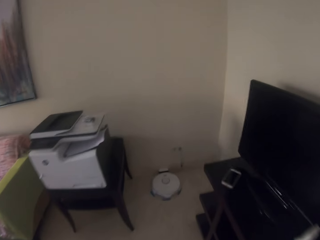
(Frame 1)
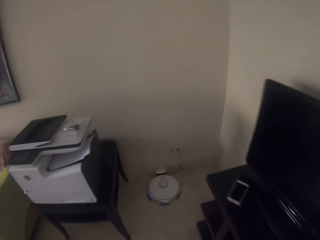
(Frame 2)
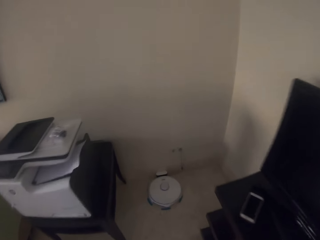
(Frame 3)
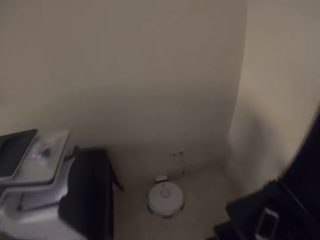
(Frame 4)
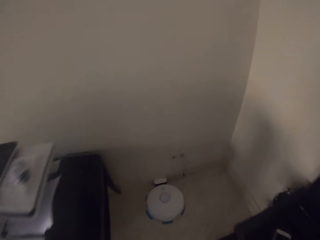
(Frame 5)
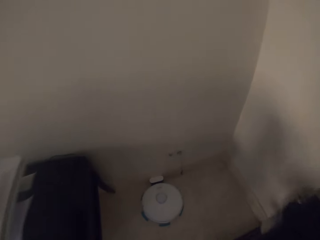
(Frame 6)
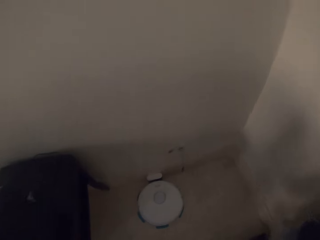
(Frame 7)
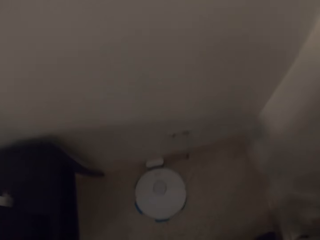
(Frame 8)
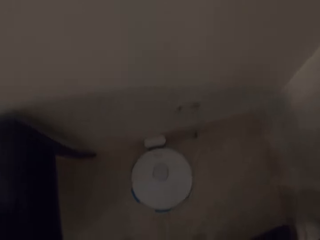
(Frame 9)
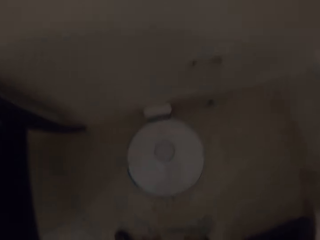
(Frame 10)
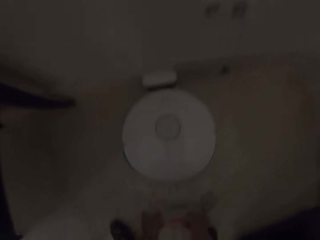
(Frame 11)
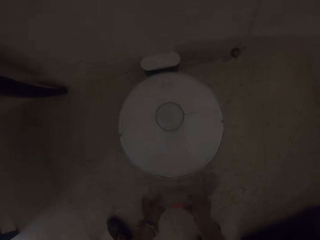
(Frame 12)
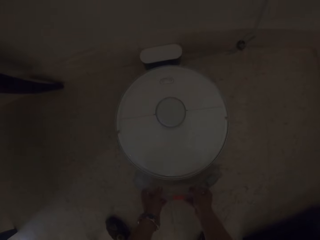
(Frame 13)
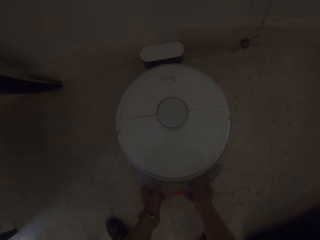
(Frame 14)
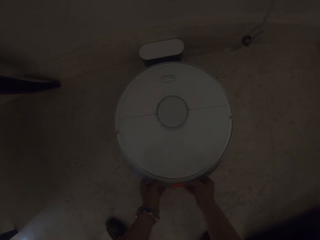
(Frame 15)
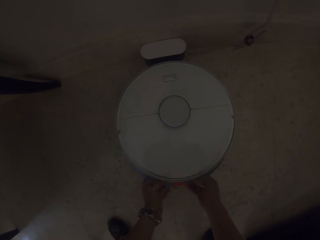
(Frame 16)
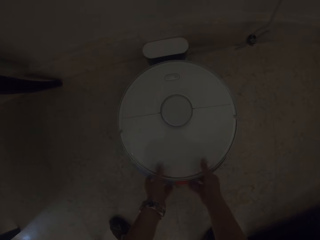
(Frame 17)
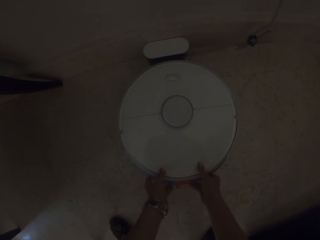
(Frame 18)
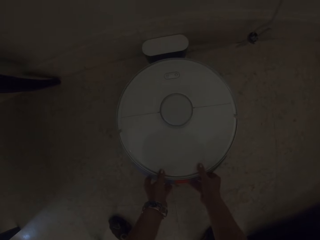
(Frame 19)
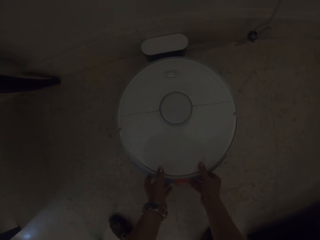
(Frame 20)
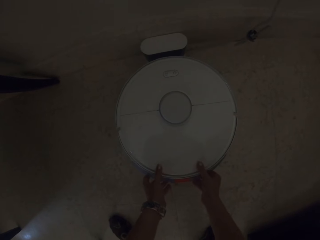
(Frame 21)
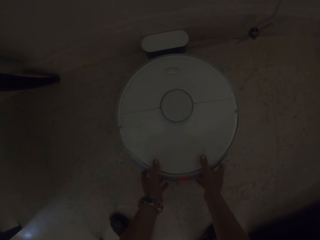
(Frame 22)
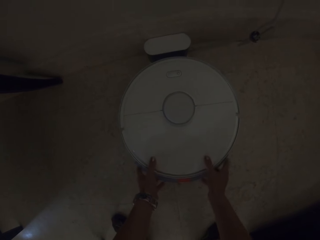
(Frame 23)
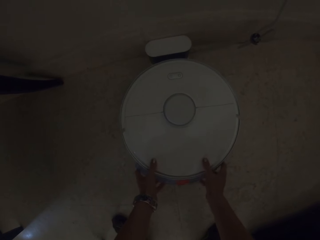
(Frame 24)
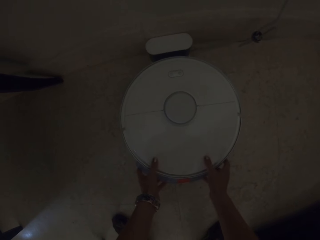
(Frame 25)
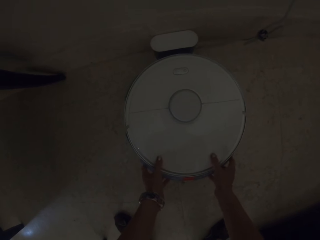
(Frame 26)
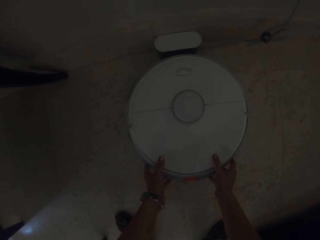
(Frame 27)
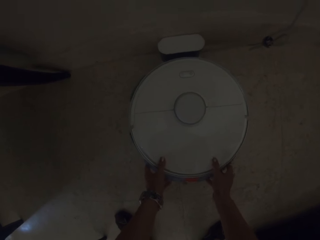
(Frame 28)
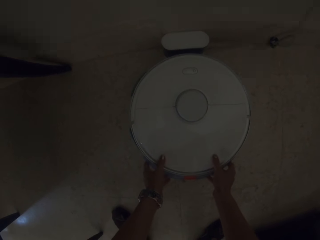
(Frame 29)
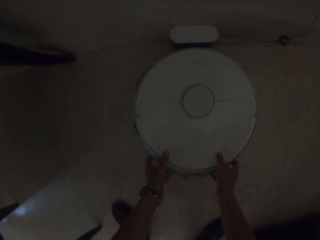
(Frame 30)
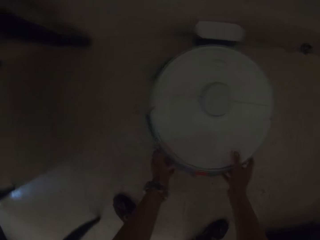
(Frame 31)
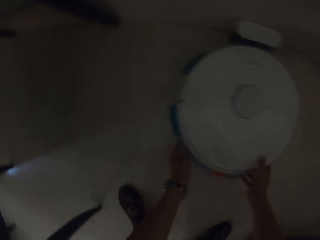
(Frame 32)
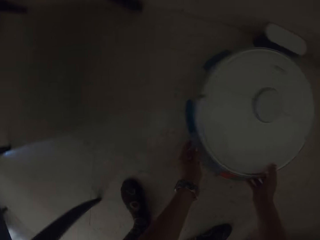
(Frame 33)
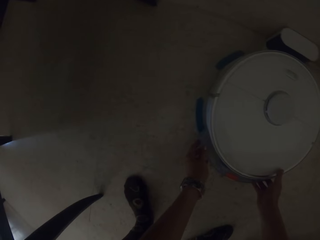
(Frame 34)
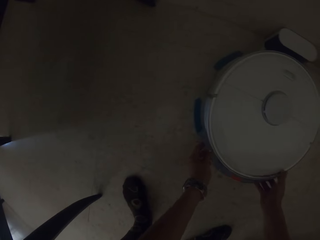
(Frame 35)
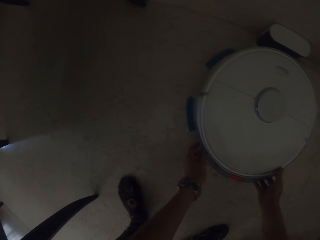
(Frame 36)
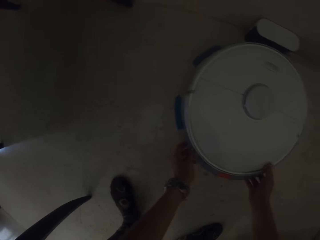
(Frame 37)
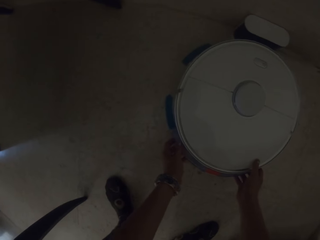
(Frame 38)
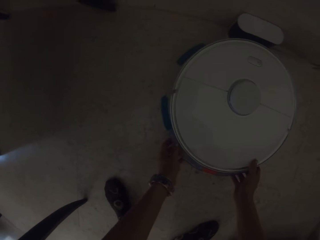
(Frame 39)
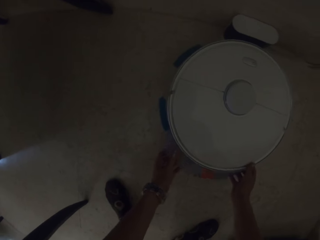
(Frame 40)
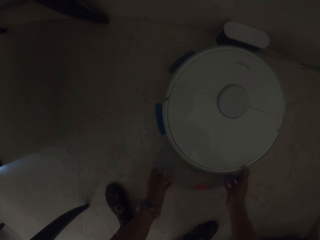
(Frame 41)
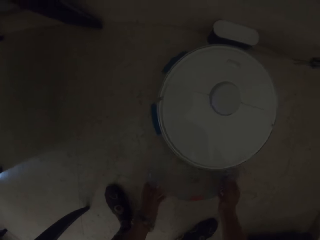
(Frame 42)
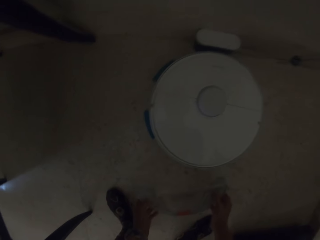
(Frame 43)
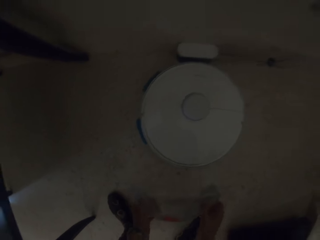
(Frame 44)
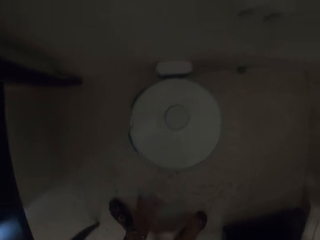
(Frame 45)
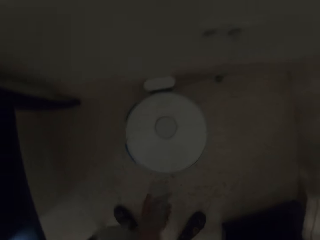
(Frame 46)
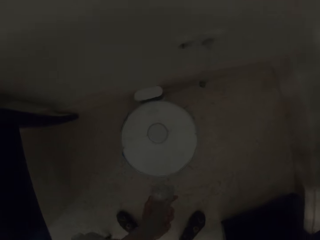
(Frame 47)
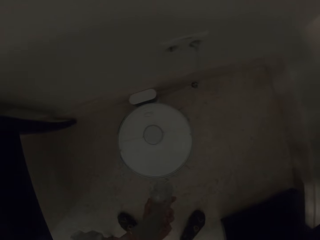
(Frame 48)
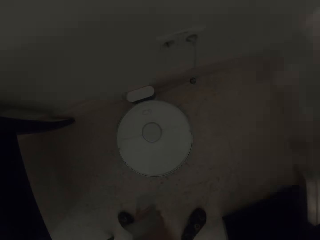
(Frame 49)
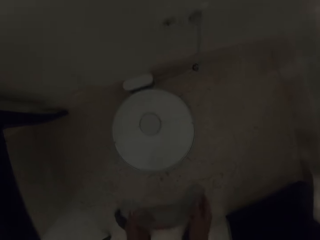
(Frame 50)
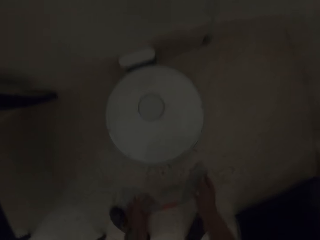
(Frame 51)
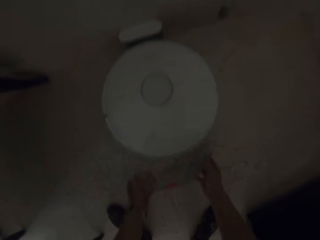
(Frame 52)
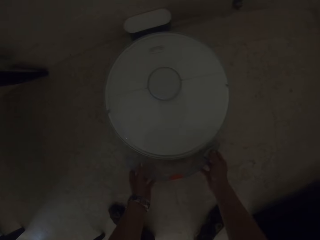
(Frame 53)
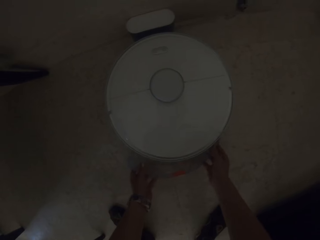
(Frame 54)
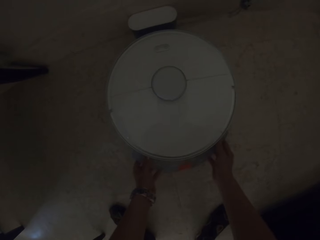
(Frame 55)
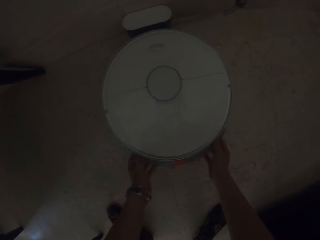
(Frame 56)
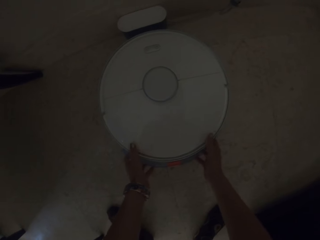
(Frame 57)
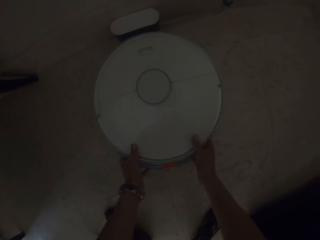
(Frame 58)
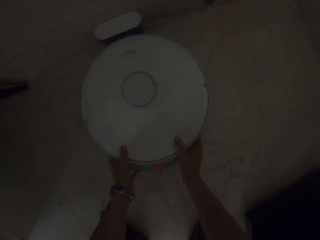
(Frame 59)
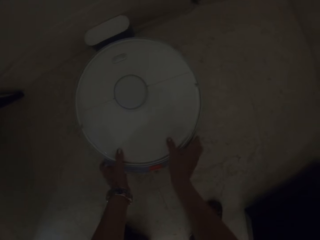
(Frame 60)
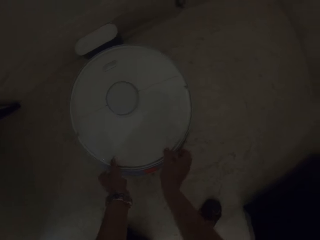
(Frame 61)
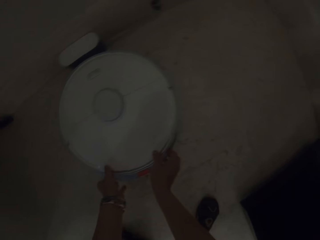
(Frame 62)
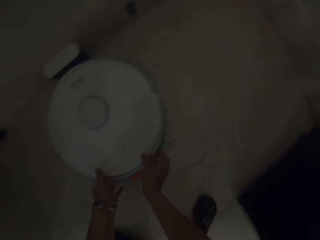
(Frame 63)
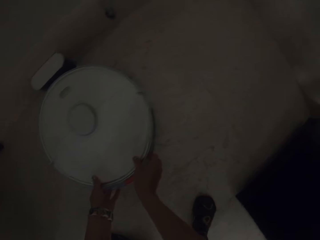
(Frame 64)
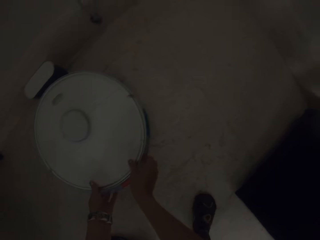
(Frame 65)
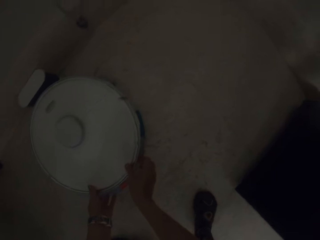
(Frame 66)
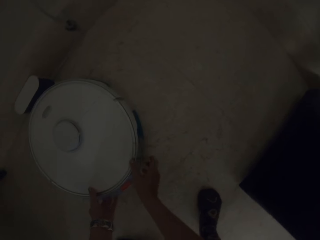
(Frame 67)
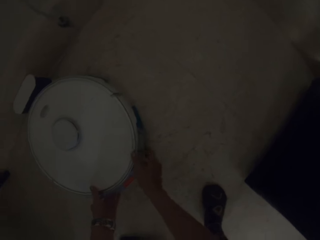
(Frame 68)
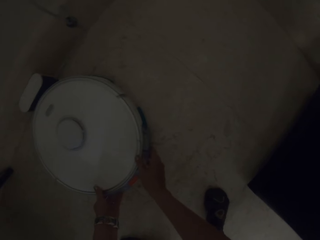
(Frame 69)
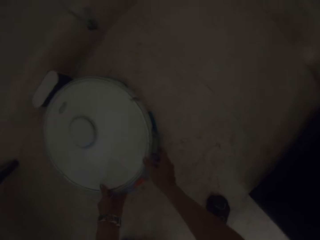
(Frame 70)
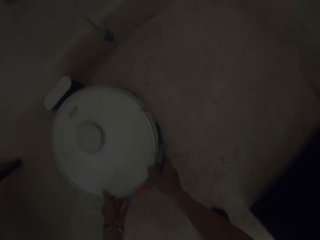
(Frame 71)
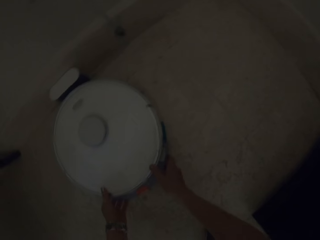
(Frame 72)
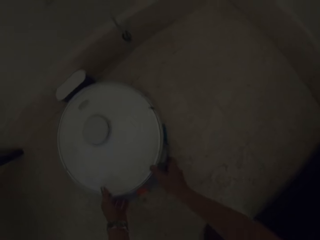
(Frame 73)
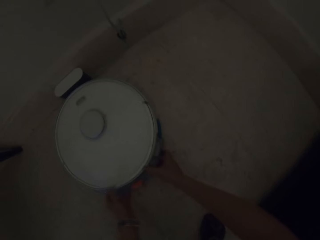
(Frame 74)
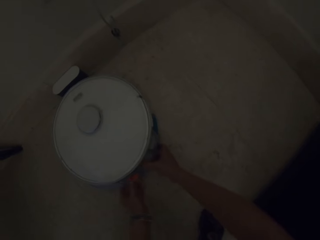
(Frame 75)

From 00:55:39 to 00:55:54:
The camera wearer bends down. They put something to the ac. They hold the ac. They remove something from the ac. They hold the object. They put the object to the ac. They hold the ac.

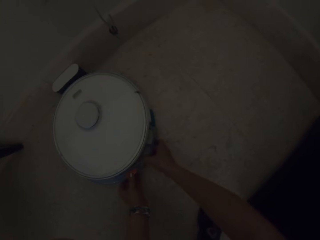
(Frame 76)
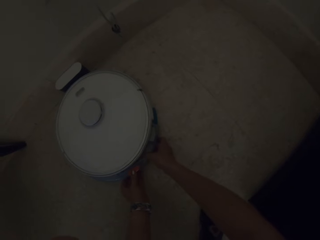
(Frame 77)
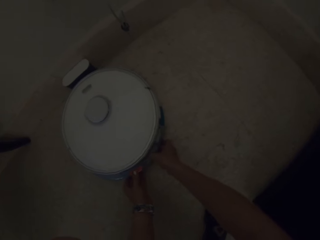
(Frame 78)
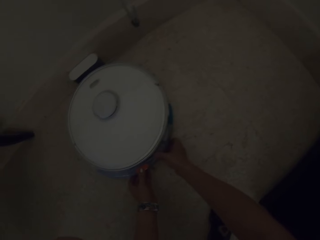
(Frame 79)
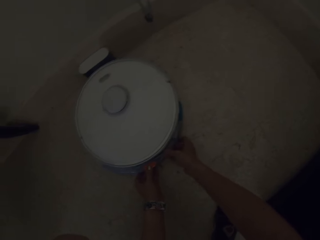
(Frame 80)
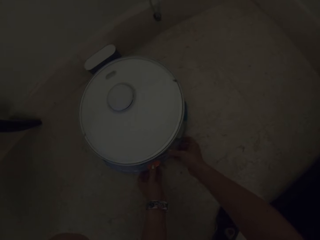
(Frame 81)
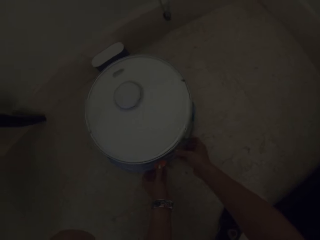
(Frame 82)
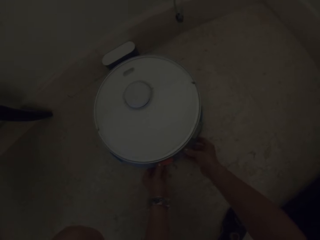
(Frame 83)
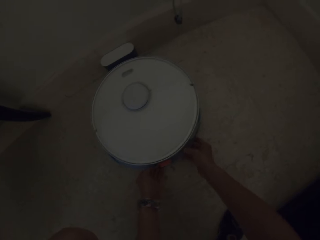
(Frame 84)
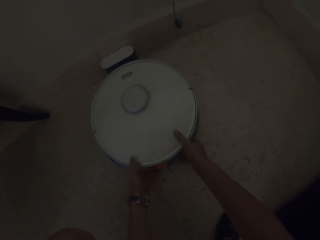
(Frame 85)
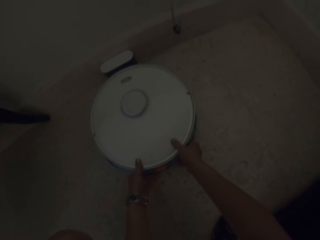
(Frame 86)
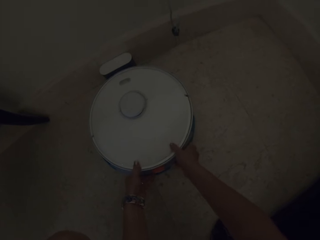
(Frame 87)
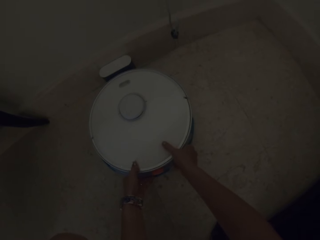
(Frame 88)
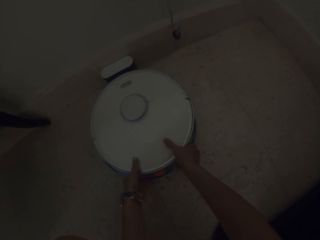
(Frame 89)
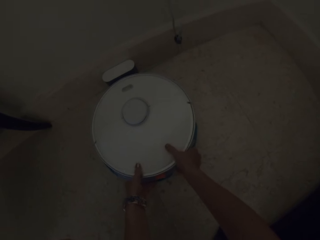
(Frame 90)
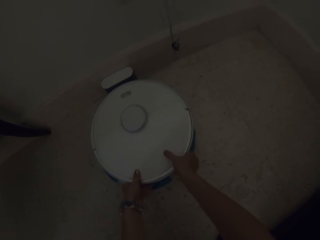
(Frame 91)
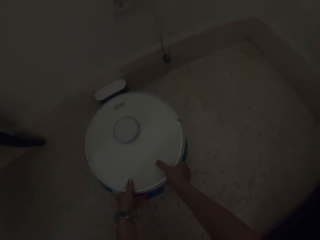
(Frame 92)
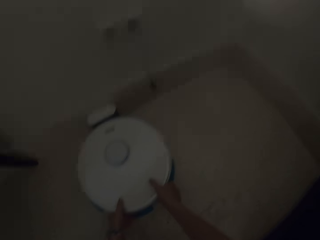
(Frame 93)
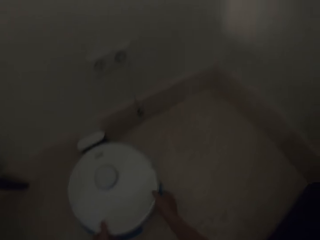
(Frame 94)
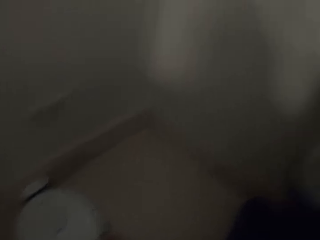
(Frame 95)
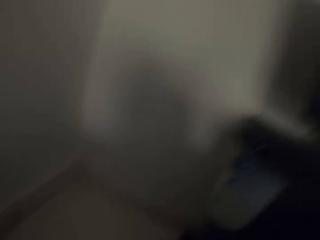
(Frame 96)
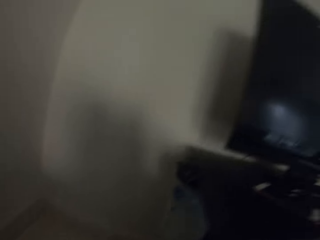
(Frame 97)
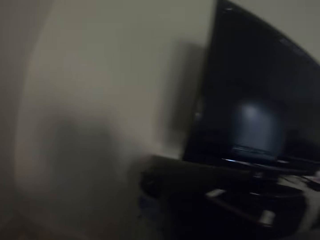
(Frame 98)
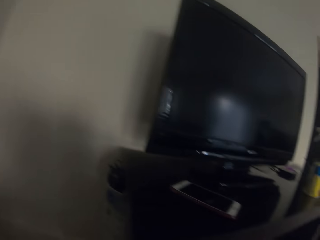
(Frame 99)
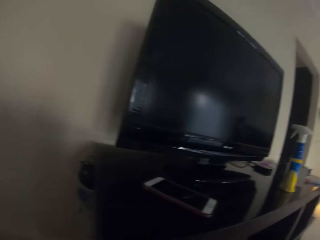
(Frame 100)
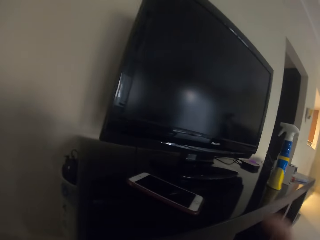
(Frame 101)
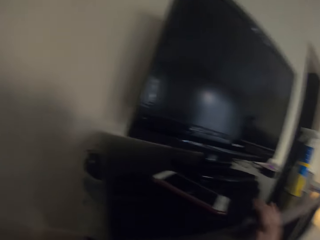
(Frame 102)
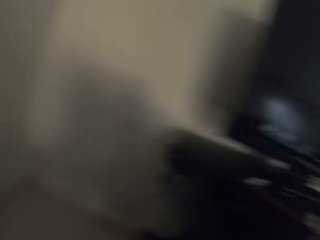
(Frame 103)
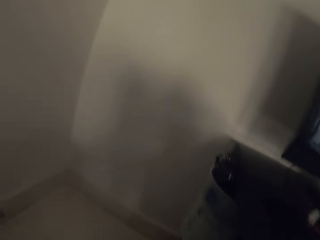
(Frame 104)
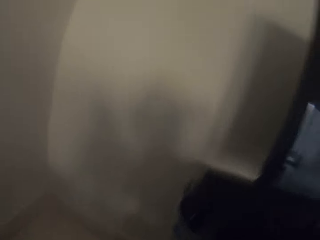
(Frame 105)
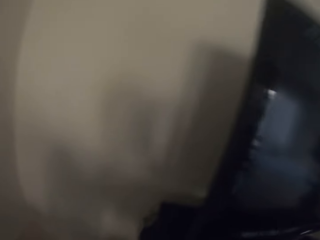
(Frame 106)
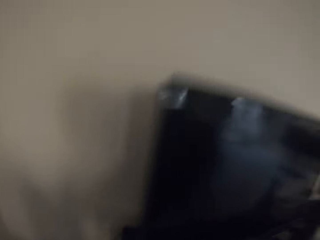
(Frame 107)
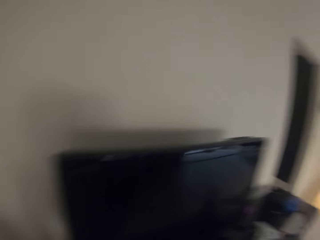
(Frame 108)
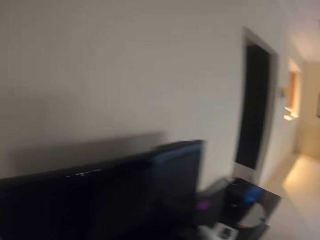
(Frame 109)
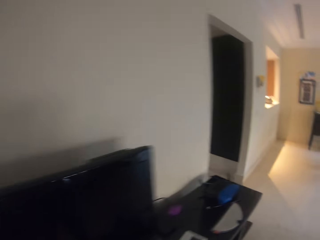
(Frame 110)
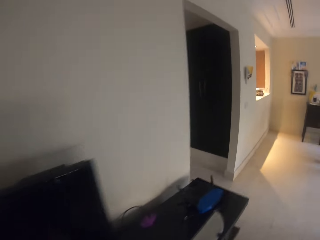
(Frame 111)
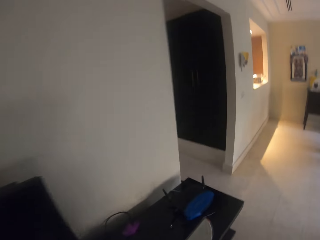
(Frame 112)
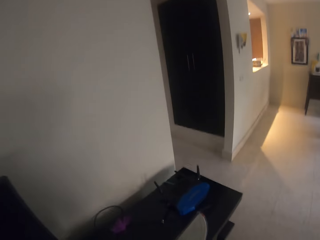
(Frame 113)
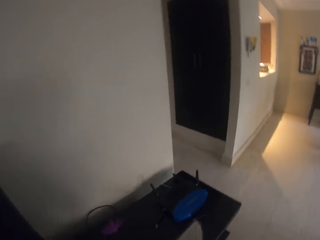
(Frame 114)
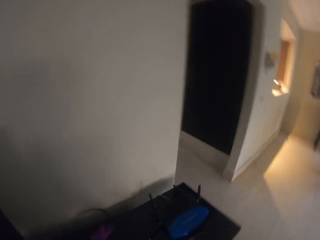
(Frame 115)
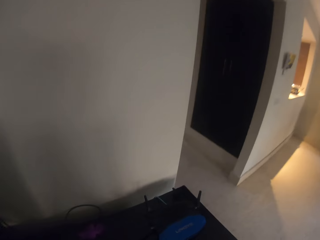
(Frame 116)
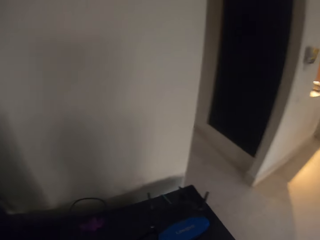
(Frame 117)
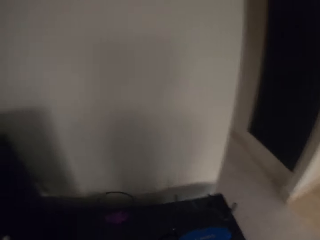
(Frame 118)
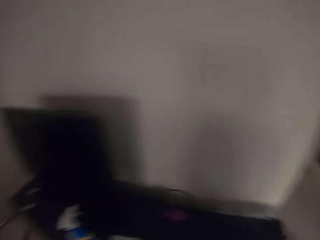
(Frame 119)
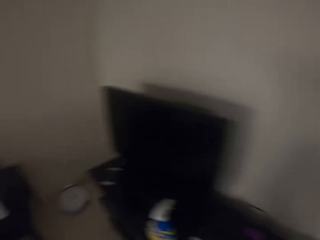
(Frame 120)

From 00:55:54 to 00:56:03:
The camera wearer stands up.
